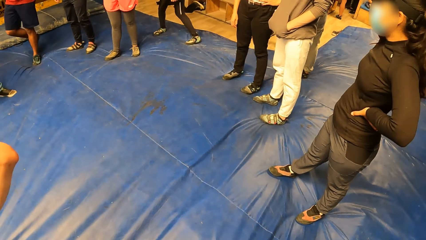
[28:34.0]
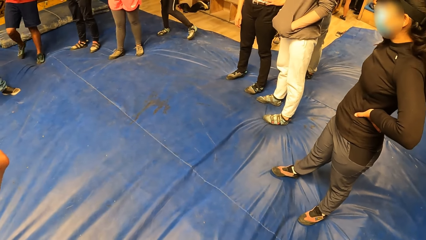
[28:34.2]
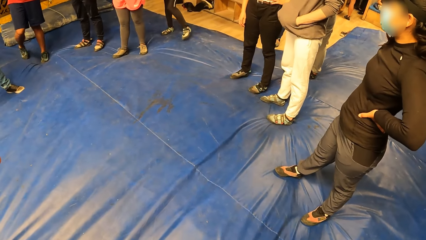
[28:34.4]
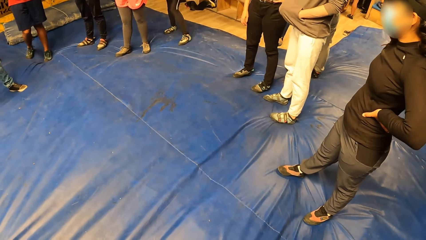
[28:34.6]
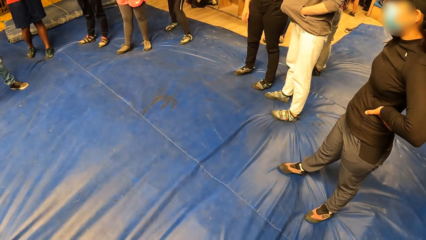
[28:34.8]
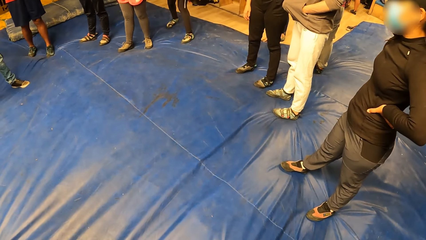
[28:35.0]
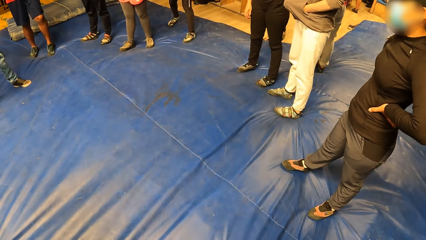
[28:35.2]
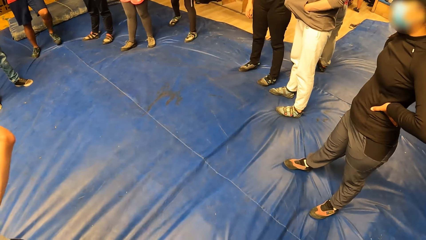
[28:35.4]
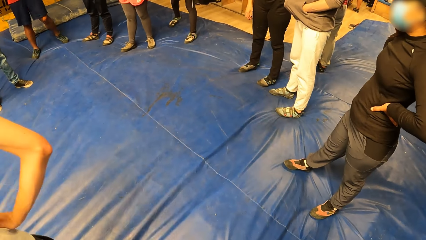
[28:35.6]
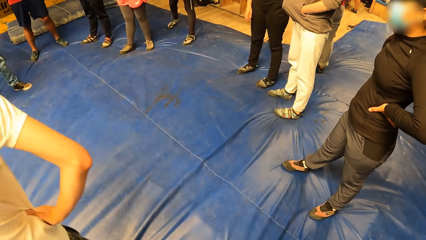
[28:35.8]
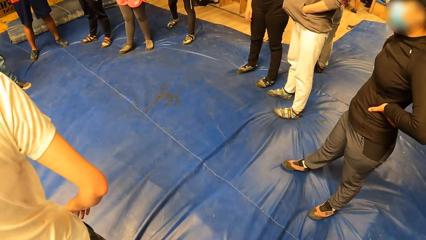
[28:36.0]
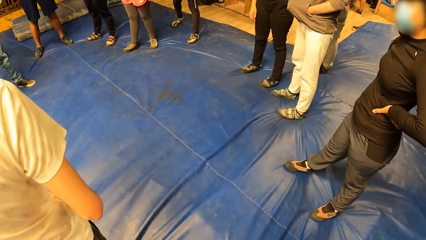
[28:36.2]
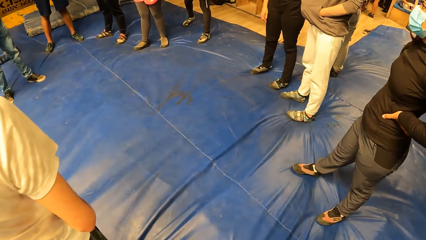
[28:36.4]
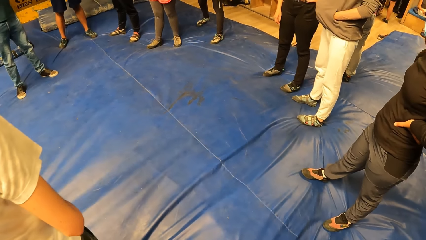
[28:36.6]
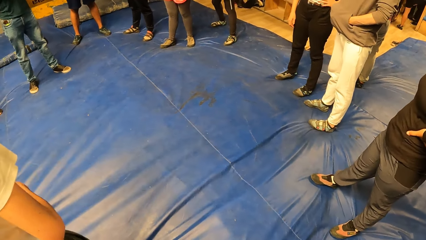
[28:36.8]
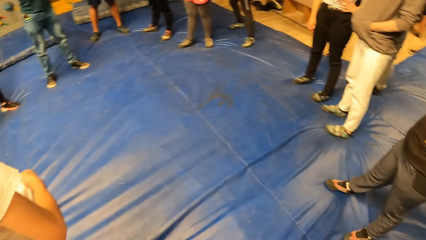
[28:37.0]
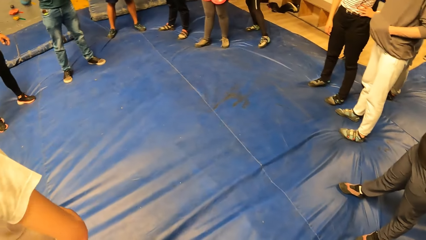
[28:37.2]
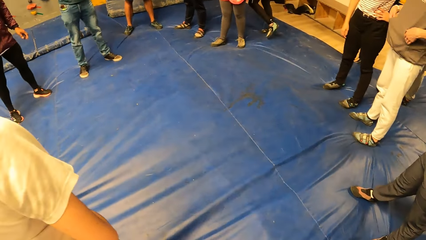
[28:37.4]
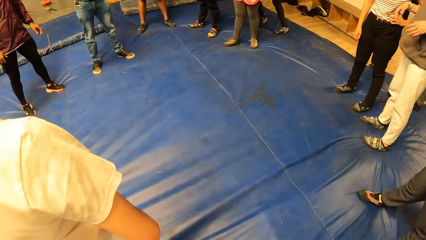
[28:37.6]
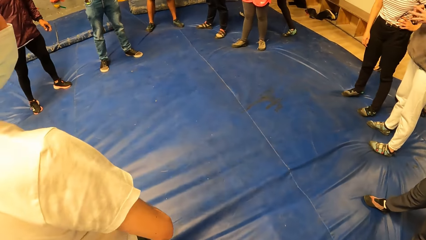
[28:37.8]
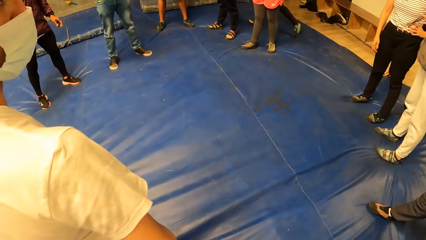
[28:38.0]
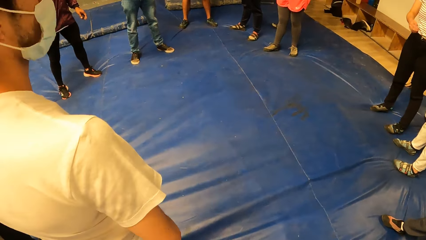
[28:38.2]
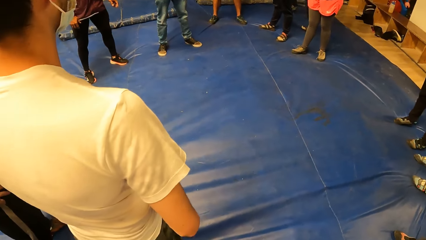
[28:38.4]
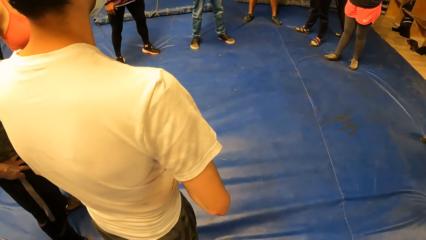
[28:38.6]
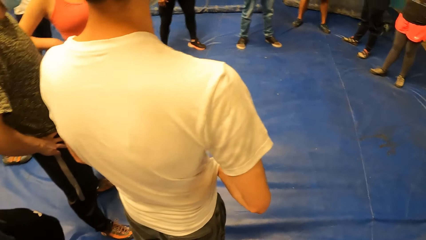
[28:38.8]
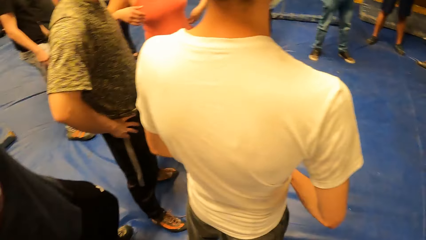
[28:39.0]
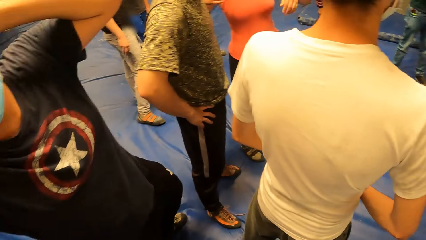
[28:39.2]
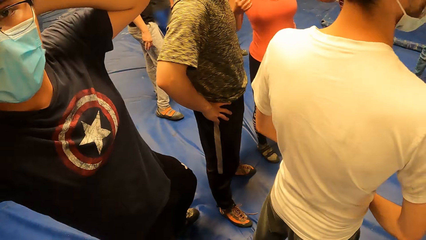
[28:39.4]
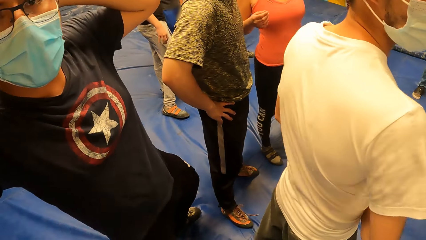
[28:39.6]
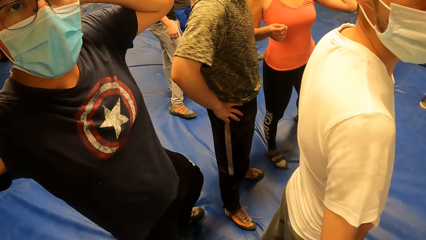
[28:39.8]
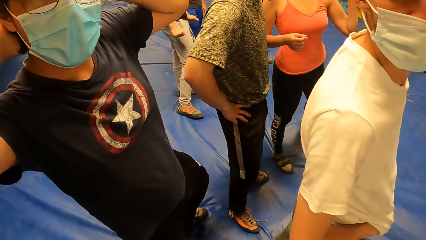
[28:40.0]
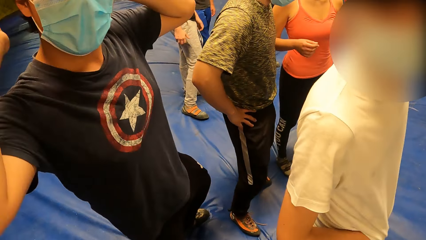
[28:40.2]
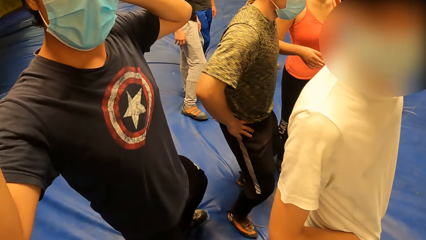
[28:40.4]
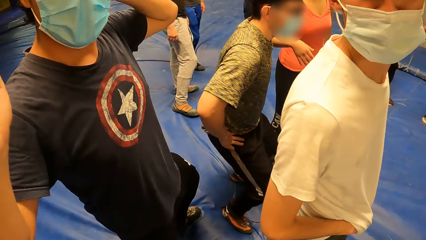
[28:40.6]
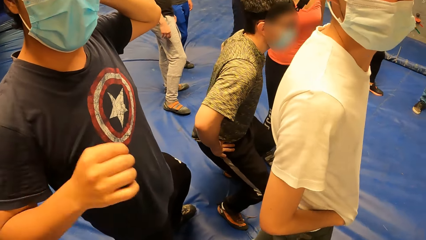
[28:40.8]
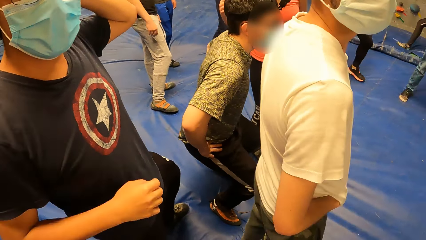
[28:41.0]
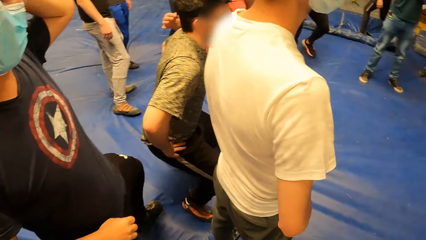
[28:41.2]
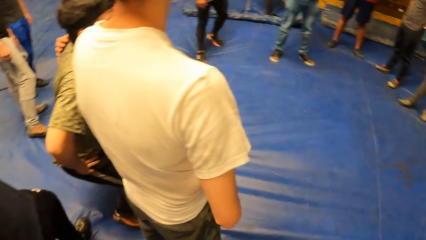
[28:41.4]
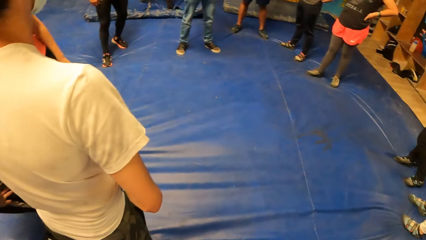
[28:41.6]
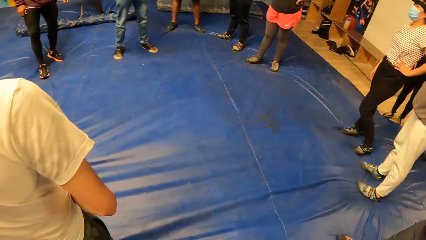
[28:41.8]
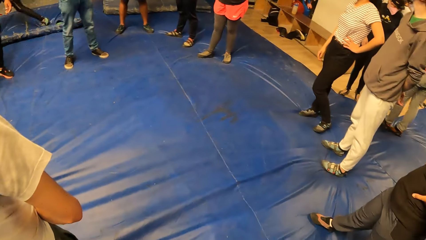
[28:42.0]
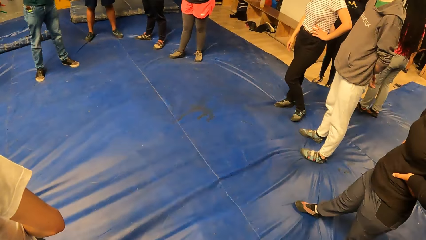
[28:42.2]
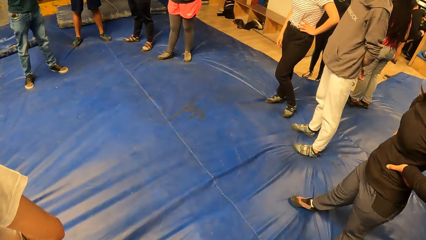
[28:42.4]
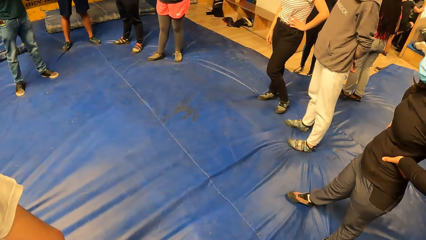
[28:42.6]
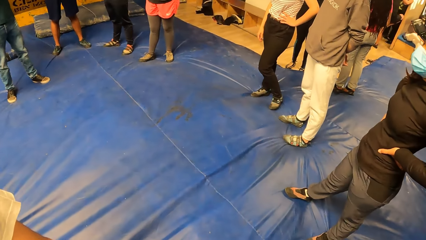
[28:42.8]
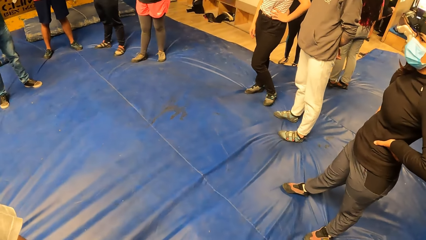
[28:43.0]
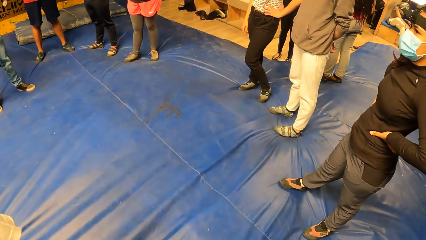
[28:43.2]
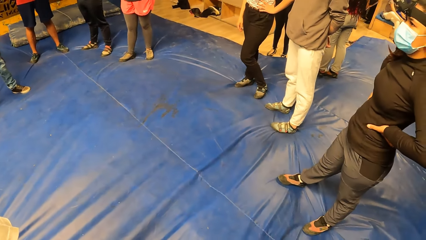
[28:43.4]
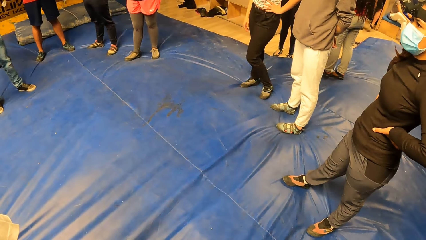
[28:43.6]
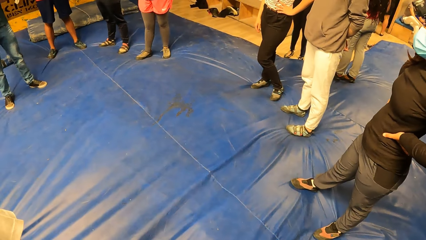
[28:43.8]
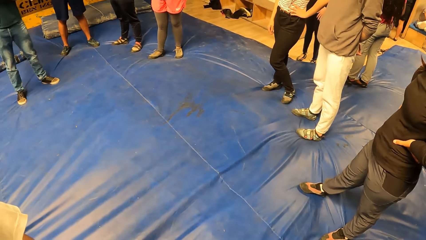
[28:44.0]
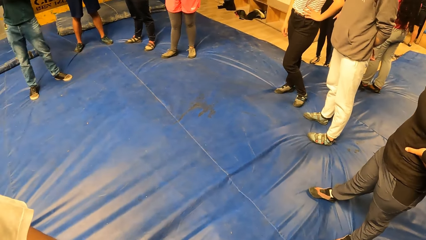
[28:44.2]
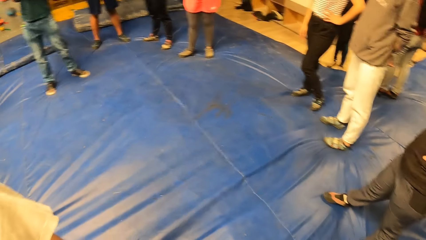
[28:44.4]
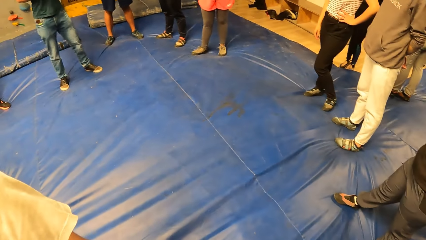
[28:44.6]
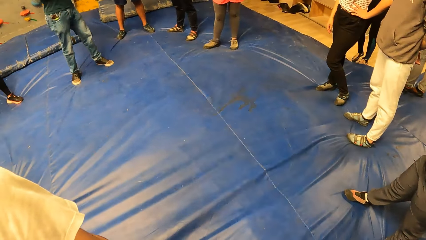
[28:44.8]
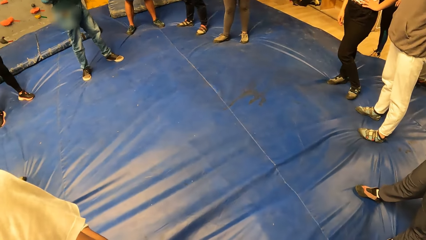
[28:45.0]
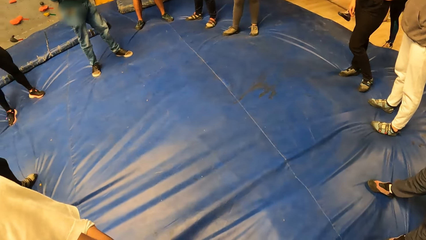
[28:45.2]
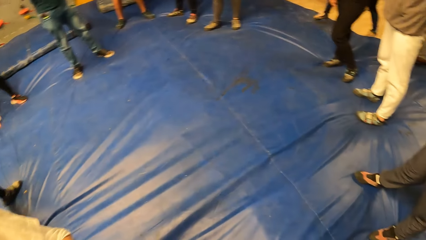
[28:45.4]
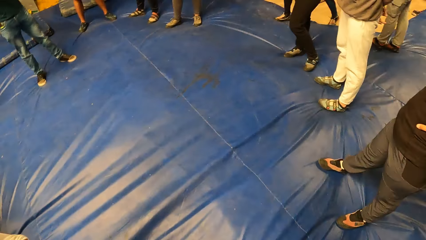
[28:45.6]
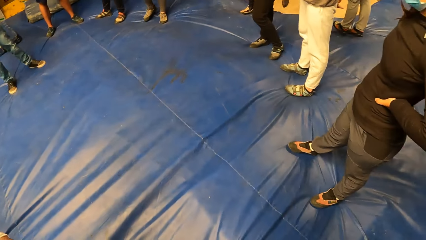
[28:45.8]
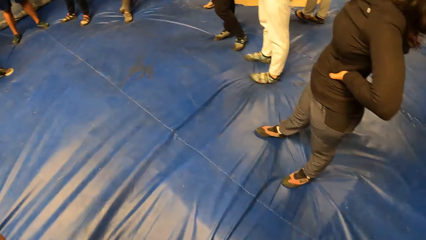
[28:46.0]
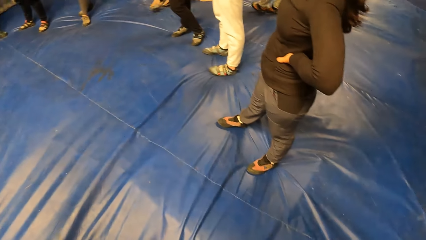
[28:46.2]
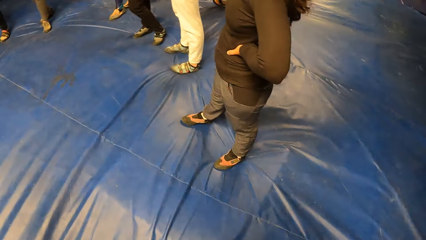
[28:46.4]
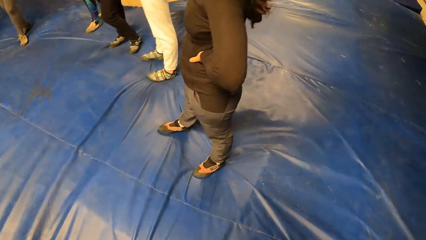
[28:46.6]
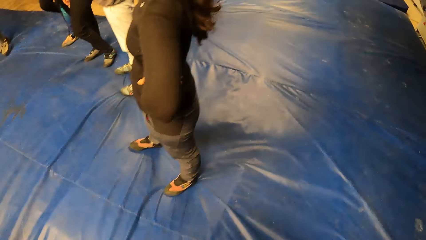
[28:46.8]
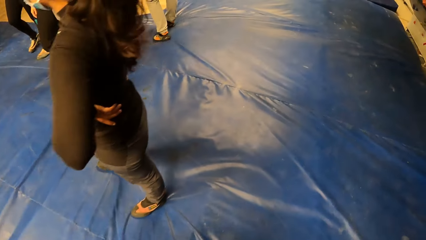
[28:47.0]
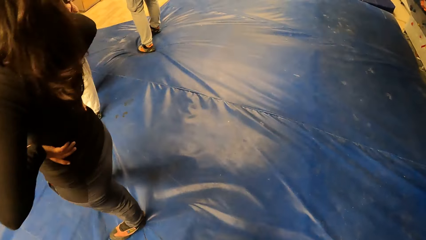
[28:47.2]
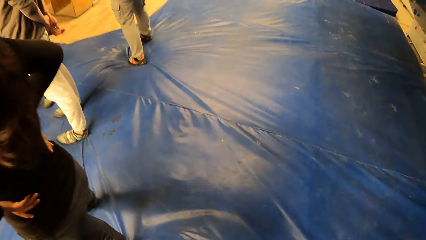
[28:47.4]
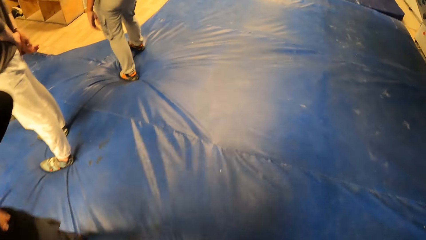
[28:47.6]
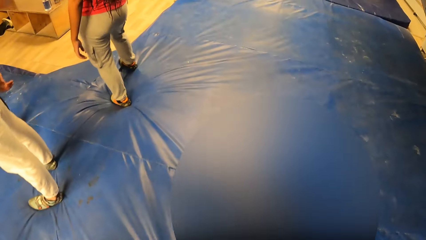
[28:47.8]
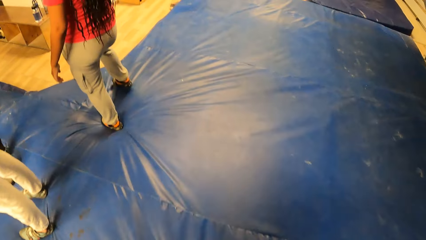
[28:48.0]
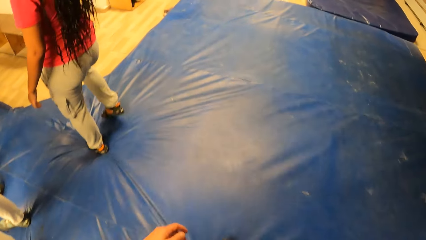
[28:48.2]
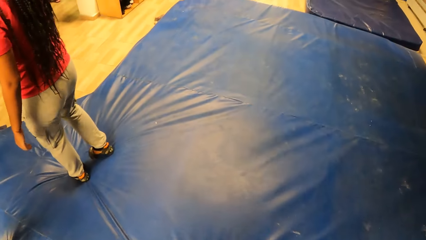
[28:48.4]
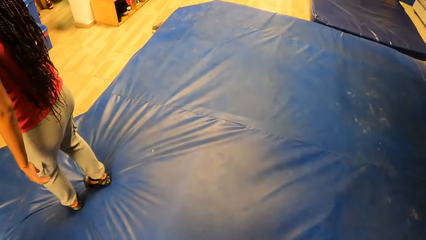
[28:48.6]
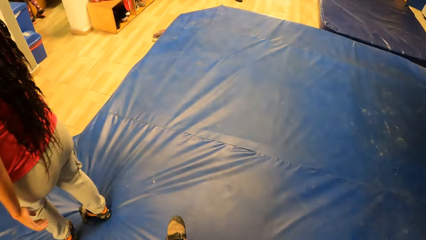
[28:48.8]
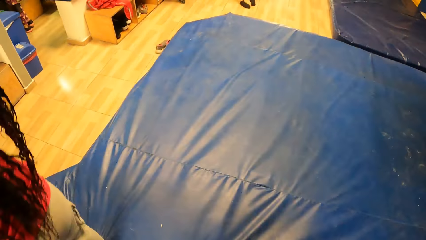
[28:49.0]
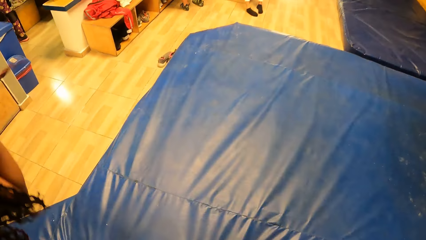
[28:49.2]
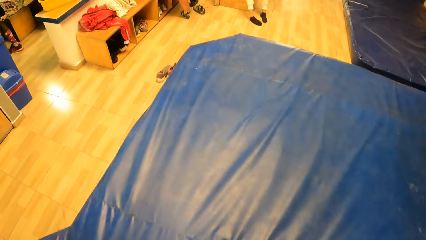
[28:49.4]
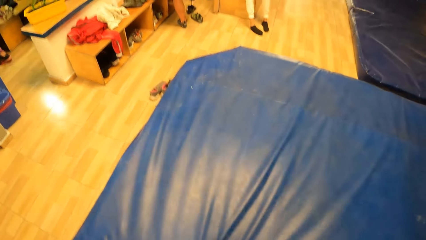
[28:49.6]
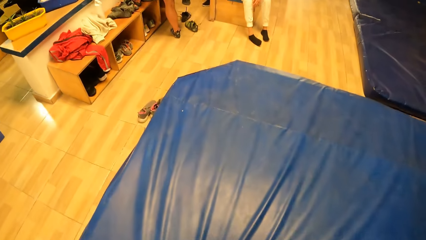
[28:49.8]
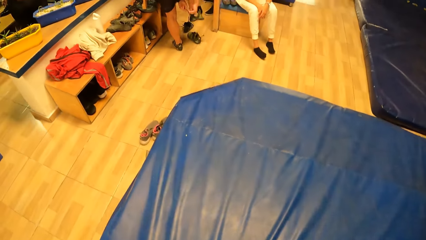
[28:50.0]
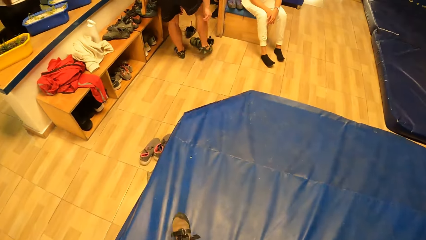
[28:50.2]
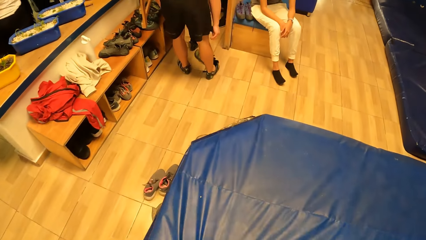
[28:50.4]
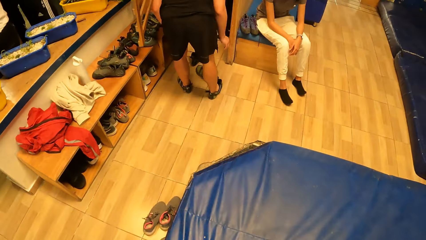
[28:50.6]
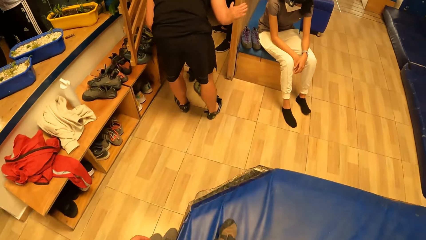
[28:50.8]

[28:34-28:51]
The camera wearer walks around the room towards a man.
